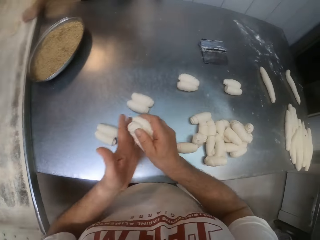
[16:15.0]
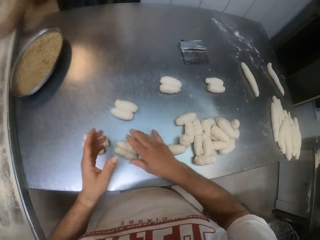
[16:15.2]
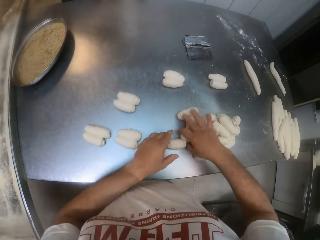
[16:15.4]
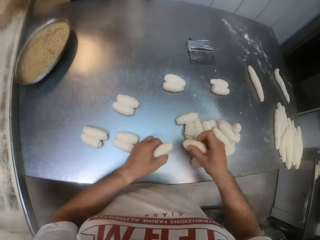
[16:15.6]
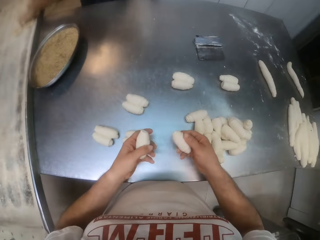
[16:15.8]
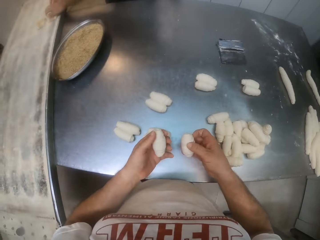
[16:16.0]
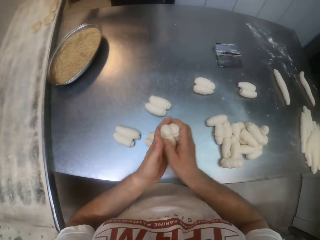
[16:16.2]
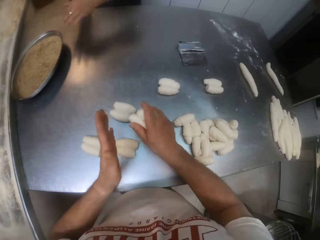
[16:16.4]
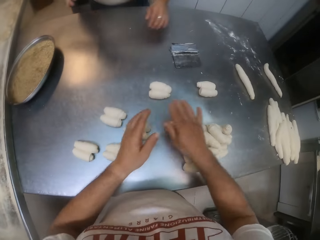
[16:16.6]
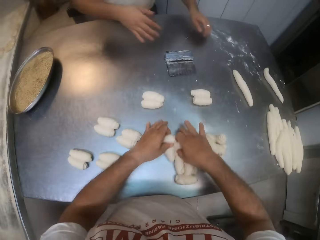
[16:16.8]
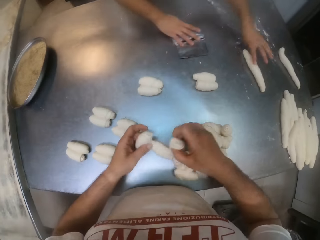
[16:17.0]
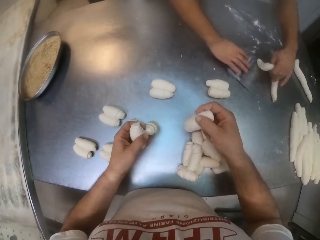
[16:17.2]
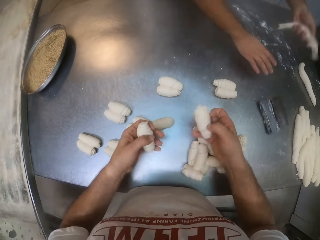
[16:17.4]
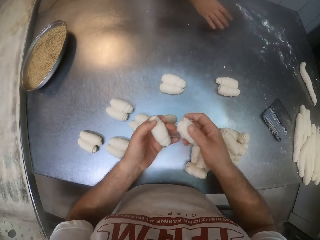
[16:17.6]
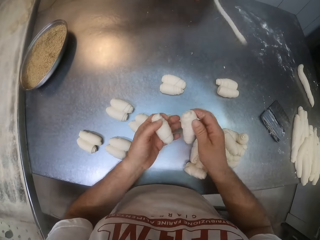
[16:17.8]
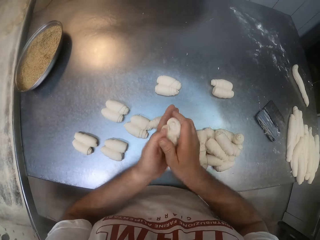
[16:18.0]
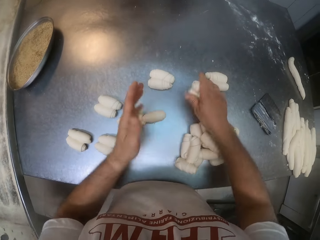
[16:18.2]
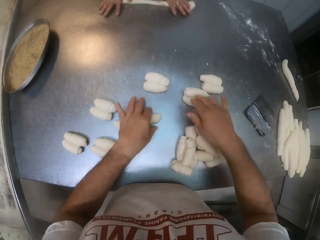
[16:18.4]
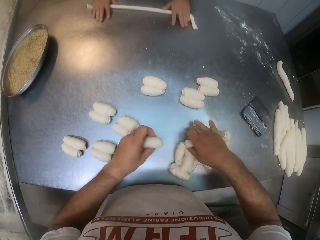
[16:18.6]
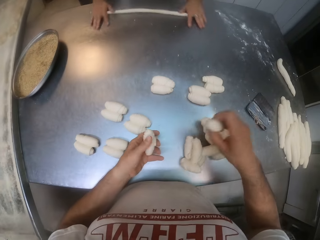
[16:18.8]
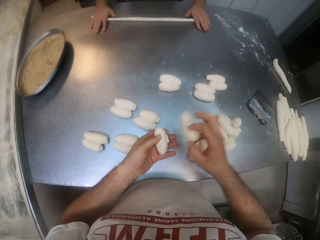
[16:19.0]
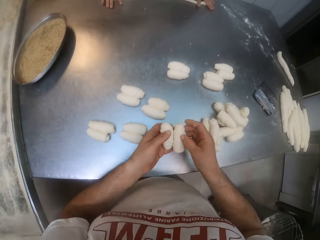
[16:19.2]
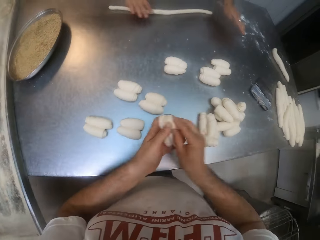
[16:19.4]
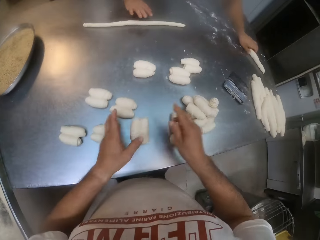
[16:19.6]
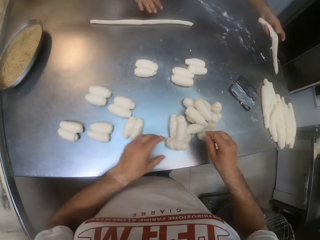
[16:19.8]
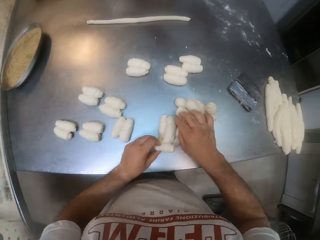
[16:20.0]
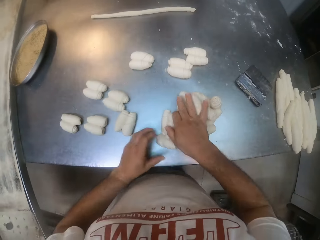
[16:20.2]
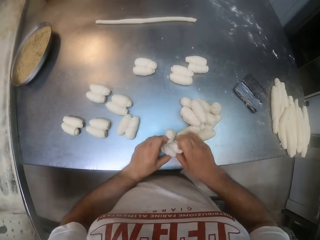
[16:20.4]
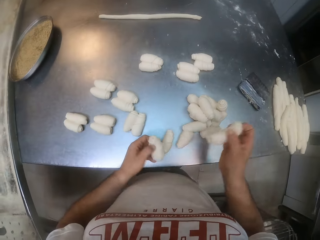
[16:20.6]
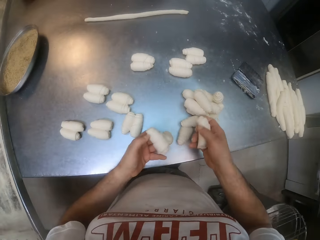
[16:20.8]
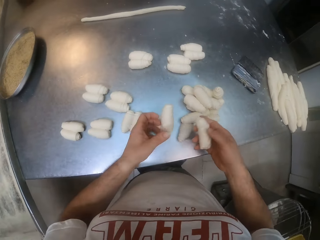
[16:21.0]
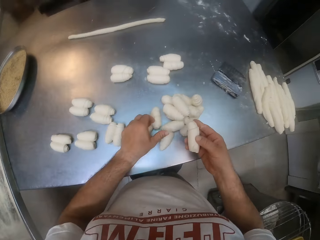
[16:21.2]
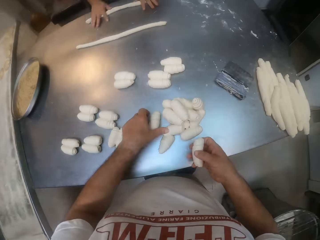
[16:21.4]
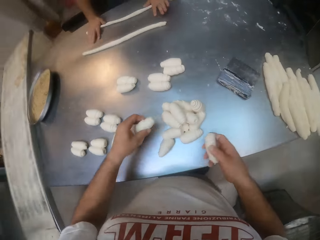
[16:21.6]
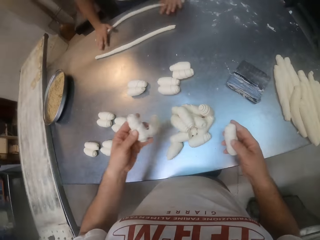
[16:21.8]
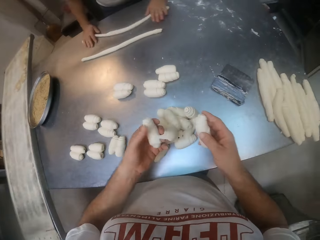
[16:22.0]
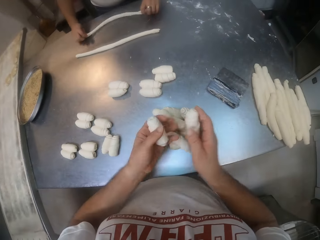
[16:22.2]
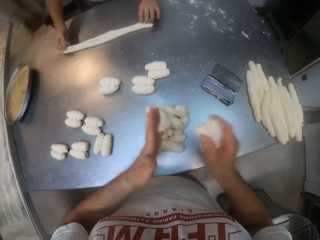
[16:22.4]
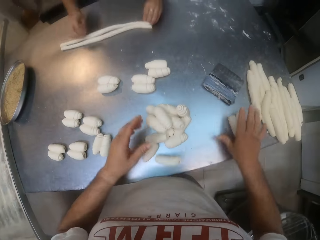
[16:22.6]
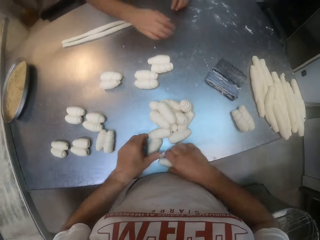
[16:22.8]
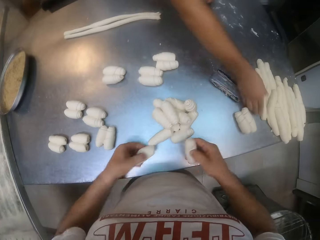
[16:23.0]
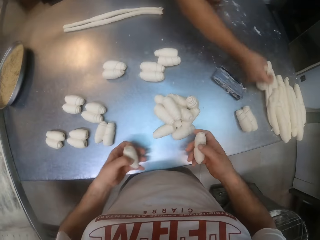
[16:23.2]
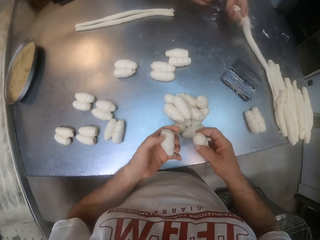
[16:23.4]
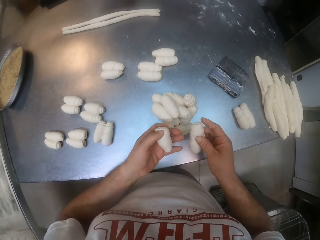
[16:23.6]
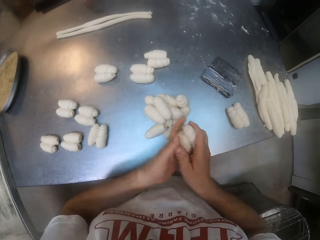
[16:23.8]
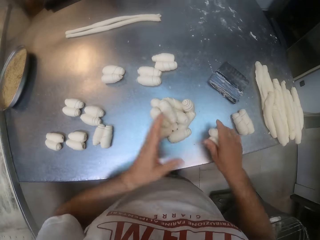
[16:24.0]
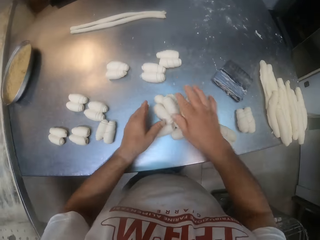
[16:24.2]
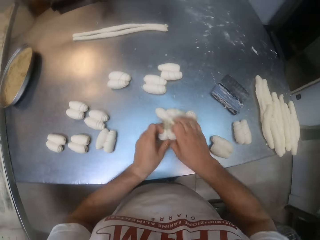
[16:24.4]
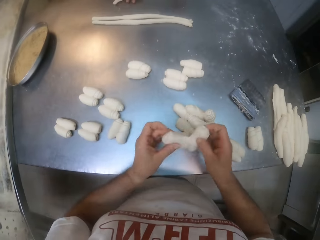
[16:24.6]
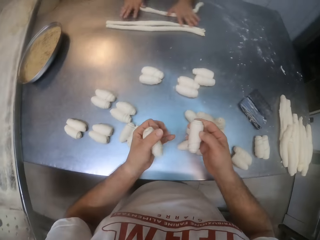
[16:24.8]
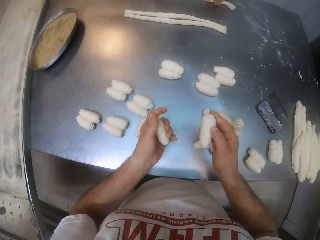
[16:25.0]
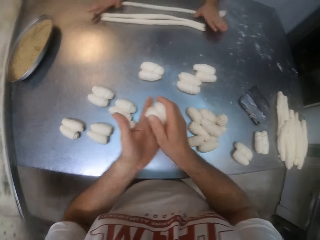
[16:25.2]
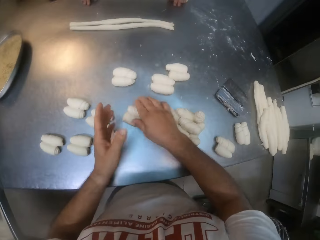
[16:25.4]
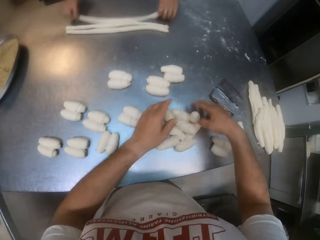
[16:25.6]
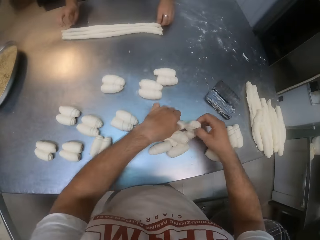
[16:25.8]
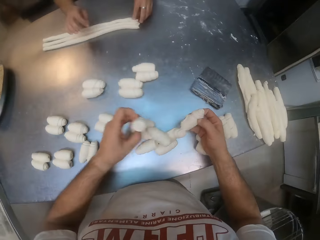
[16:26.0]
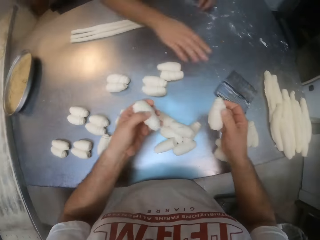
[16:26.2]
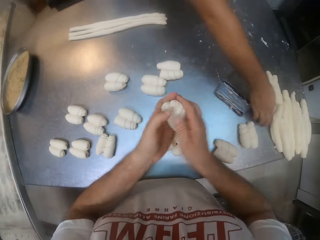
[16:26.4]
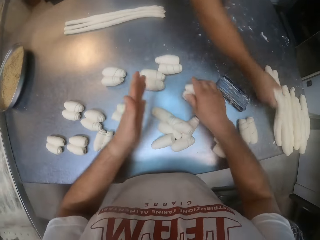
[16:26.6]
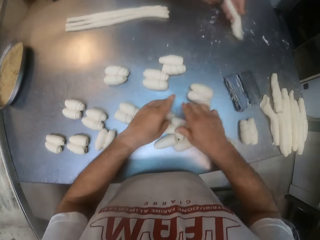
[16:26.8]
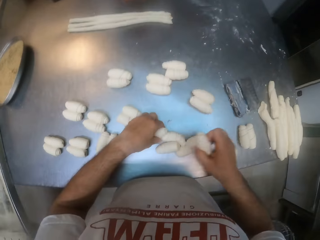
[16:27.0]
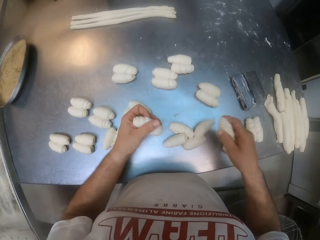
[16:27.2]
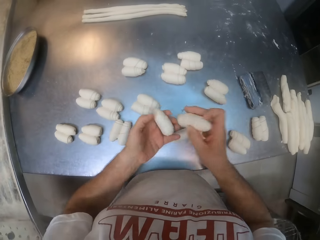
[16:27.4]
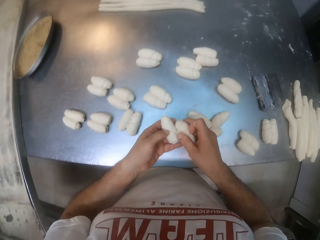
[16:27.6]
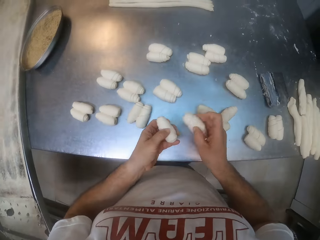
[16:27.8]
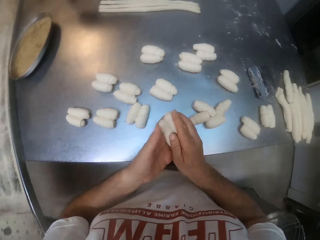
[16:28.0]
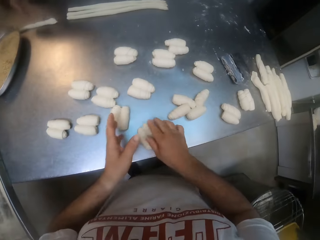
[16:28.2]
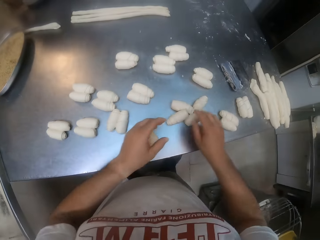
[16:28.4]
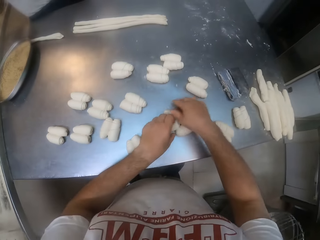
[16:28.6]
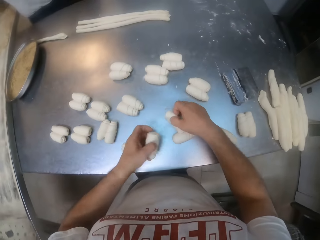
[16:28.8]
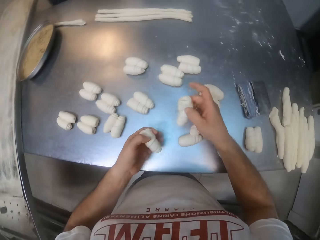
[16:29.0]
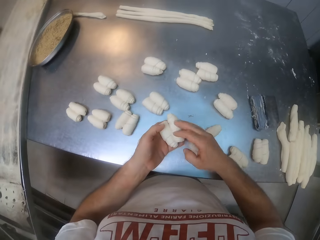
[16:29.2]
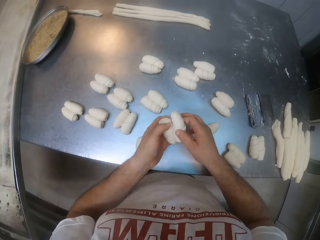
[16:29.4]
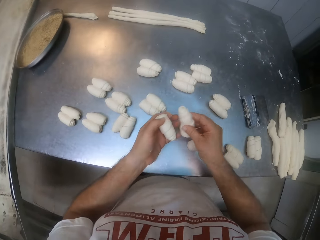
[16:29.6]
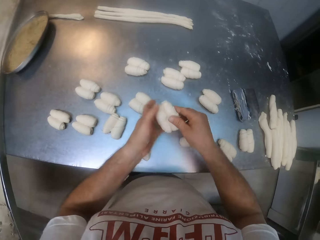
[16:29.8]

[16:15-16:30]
The camera wearer adds two doughs together with both hands and drops the dough on the table. He carries the dough with both hands, adds two doughs together with both hands and drops the dough on the table. He carries the dough with both hands, adds two doughs together with both hands and drops the dough on the table. A man rolls a dough on the table with both hands. The camera wearer carries the dough with both hands, adds two doughs together with both hands and drops the dough on the table. The man carries the dough with his left hand. The camera wearer carries the dough with both hands. The man rolls the dough on the table with both hands. The camera wearer adds two doughs together with both hands, drops the dough on the table and carries the dough with both hands. The man carries the dough with his right hand. The camera wearer adds two doughs together with both hands and drops the dough on the table. The man carries the dough with his right hand. The camera wearer adds two doughs together with both hands. The man rolls the dough on the table with both hands. The camera wearer drops the dough on the table, carries the dough with both hands and adds two doughs together with both hands. The man carries the dough with his right hand. The camera wearer drops the dough on the table, carries the dough with both hands and adds two doughs together with both hands. He removes the doughs from each other. He adds two doughs together with both hands, drops the dough on the table, carries the dough with both hands and adds two doughs together with both hands.

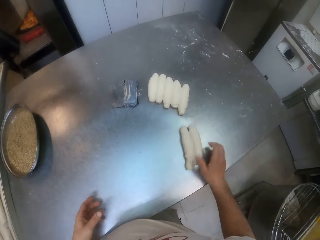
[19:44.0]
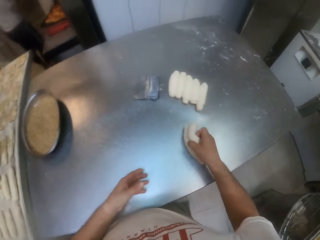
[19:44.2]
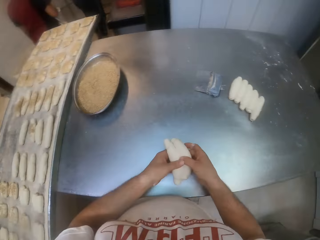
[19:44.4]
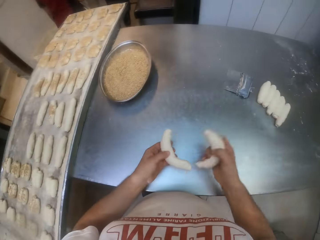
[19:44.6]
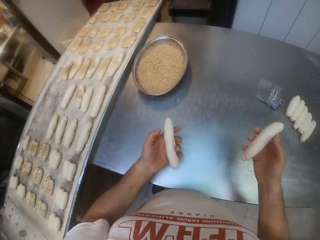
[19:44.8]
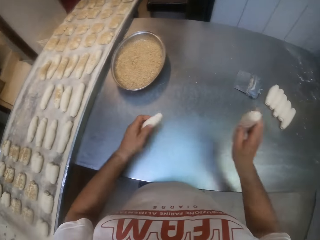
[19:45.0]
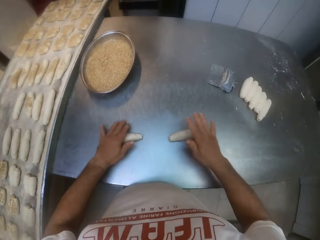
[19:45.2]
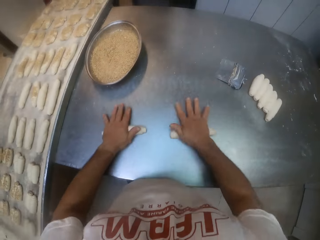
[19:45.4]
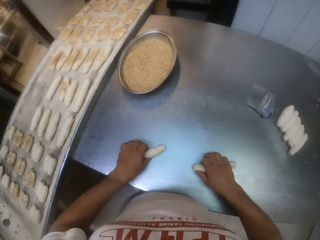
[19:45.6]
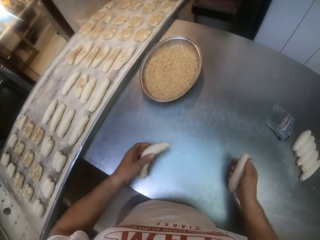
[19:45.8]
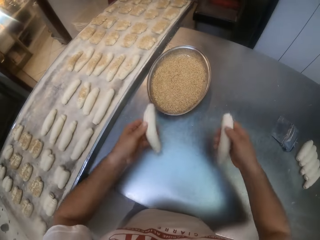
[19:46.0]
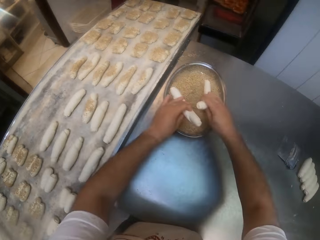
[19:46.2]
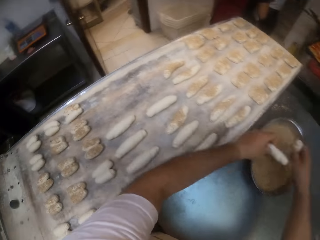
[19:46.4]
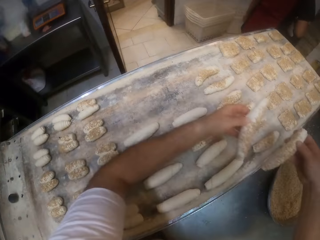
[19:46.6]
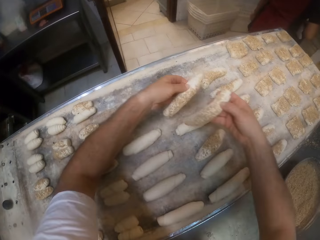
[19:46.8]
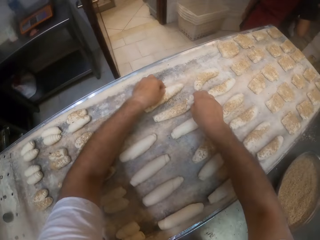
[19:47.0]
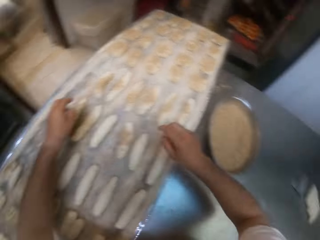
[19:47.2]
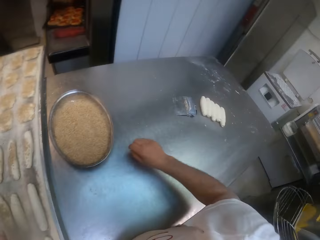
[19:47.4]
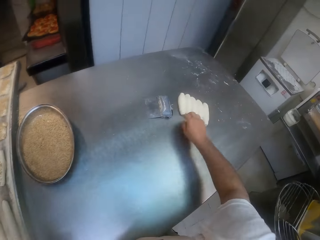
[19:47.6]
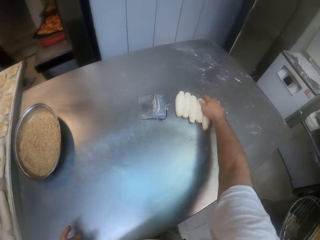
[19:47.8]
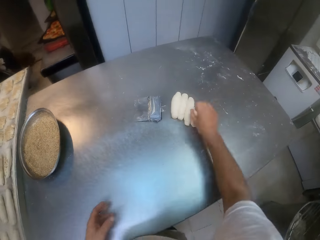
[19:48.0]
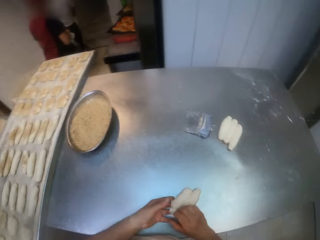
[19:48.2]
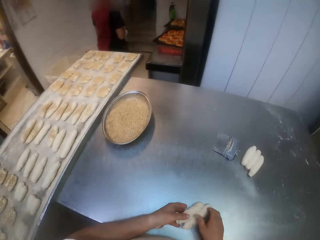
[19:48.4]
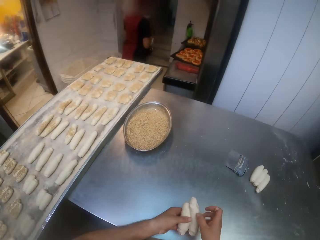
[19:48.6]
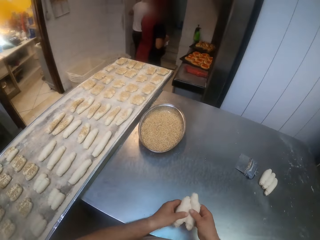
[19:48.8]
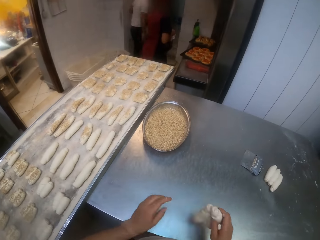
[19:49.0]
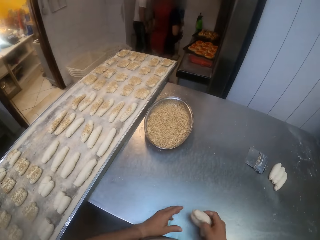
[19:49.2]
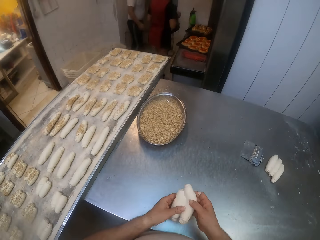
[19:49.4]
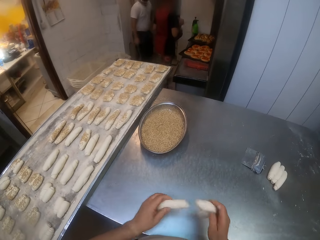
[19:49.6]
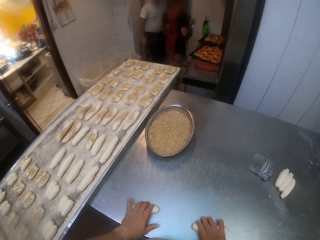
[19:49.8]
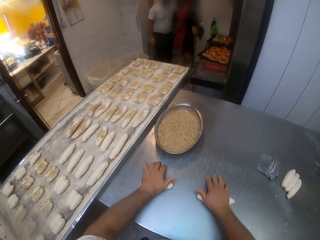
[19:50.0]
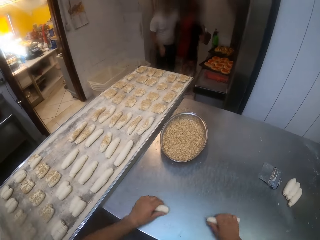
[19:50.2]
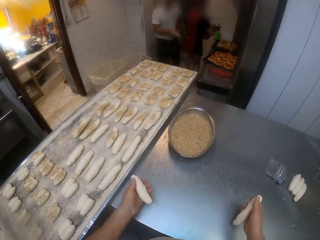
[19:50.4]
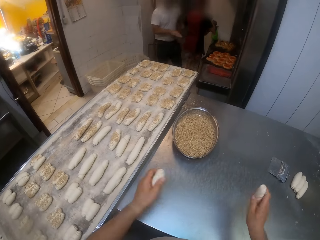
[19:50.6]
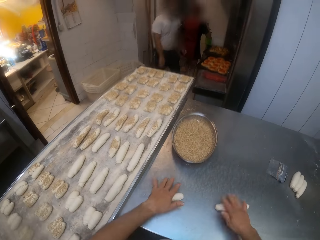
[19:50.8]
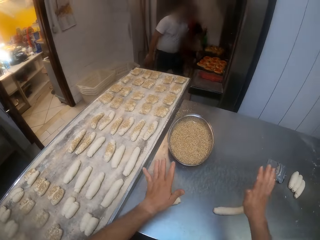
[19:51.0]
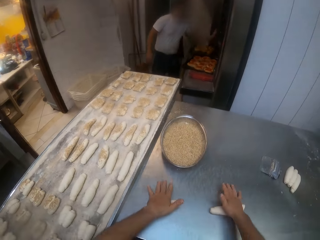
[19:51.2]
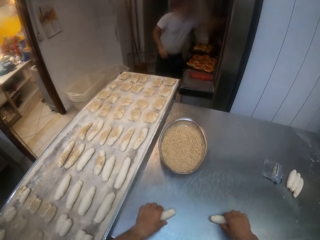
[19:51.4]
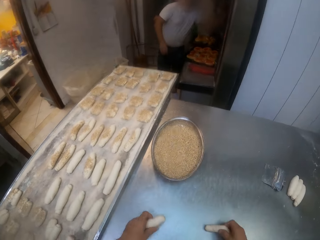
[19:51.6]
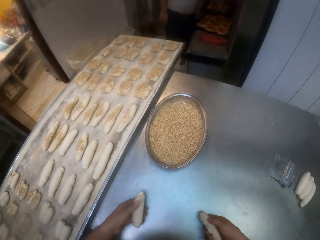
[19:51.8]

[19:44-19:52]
The camera wearer moves two doughs on the baking table with his right hand. He picks up the doughs from the baking table with his right hand. He separates the doughs with his hands. He rolls the doughs on the baking table with his hands. He picks up the doughs from the baking table with his hands. He dips the doughs into the seeds in the bowl with his hands. He puts the doughs in the tray with his hands. He picks up two doughs from the baking table with his right hand. He separates the doughs with his hands. He rolls the doughs on the baking table with his hands. He presses the doughs with his hands.
